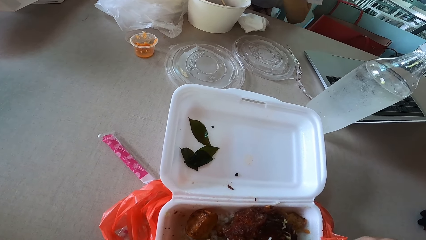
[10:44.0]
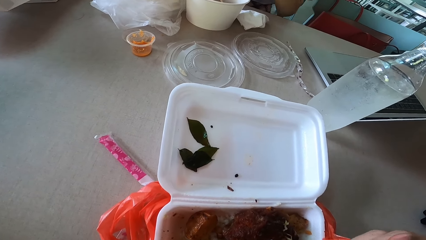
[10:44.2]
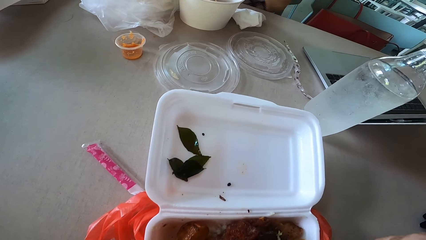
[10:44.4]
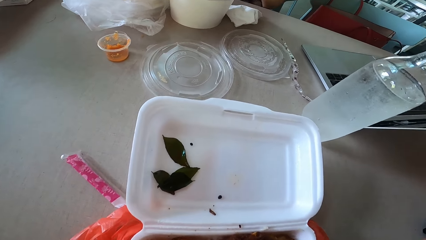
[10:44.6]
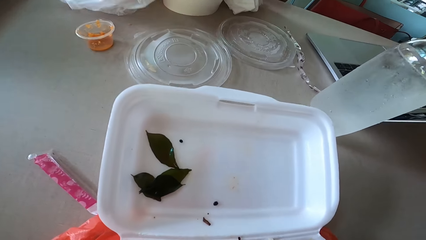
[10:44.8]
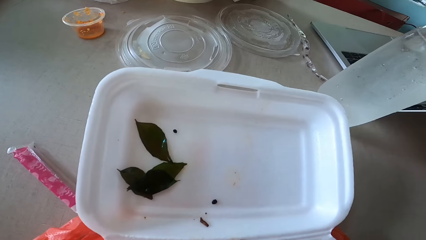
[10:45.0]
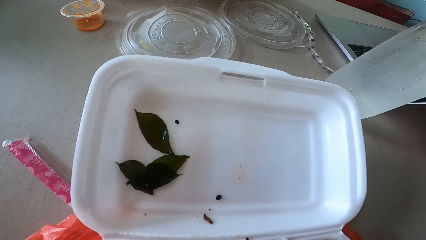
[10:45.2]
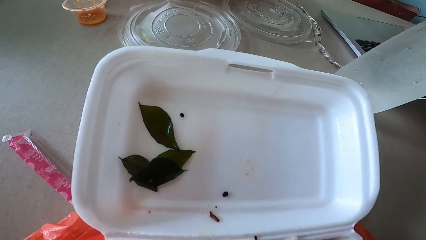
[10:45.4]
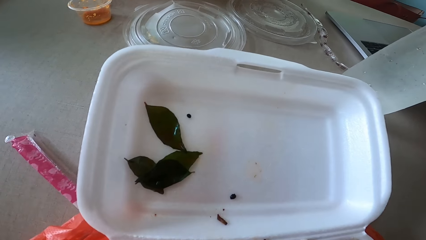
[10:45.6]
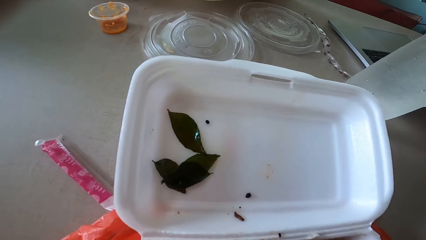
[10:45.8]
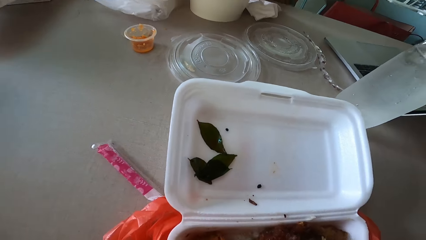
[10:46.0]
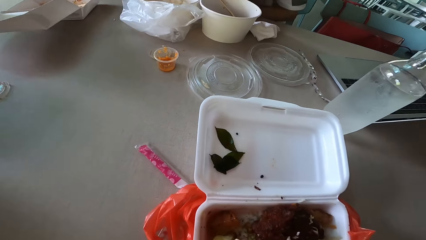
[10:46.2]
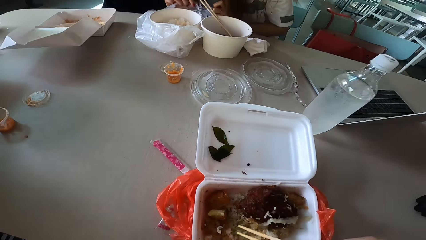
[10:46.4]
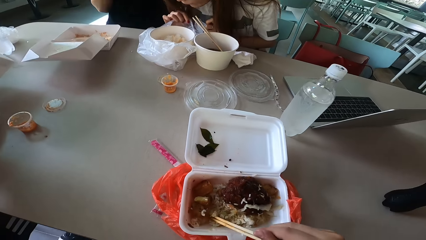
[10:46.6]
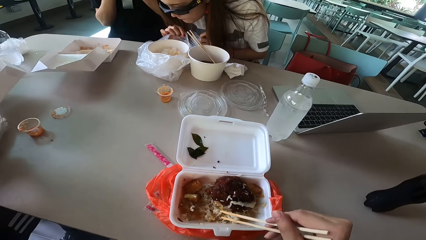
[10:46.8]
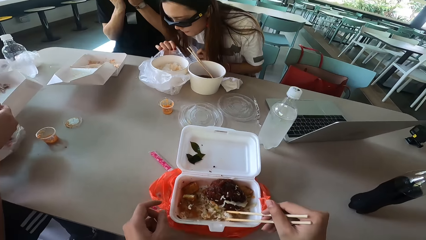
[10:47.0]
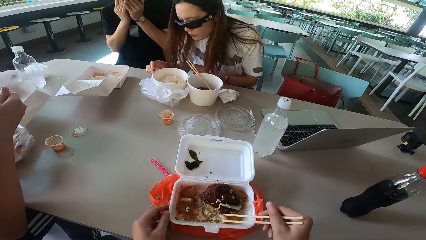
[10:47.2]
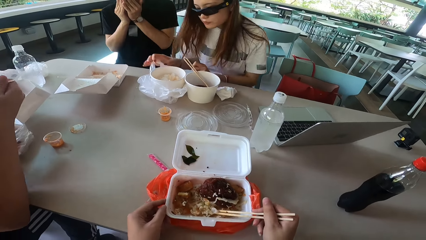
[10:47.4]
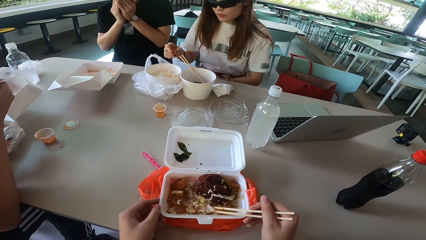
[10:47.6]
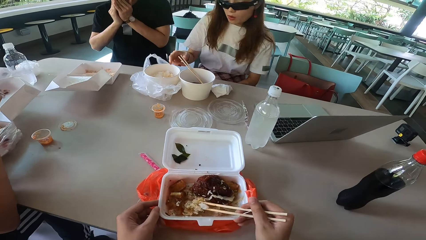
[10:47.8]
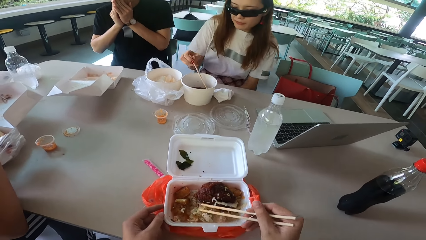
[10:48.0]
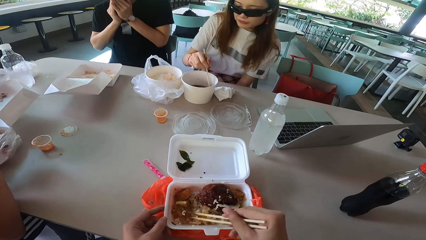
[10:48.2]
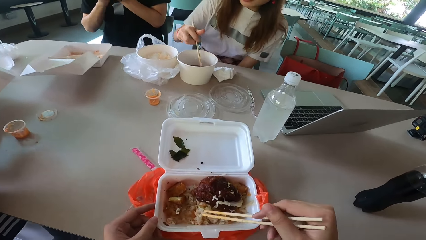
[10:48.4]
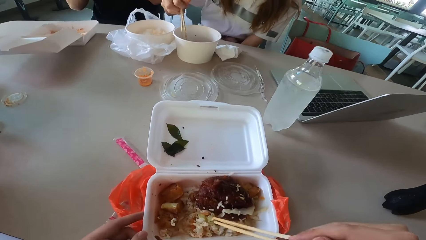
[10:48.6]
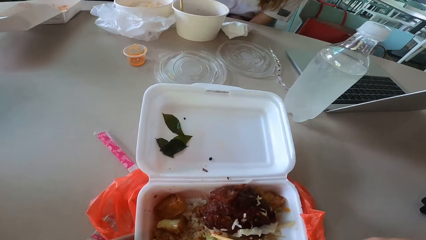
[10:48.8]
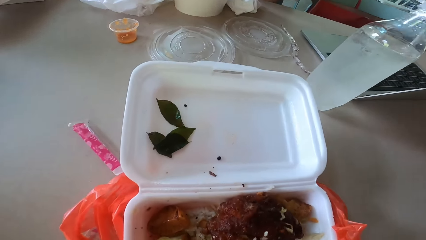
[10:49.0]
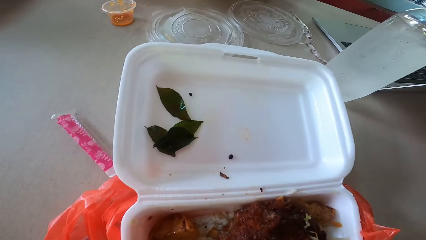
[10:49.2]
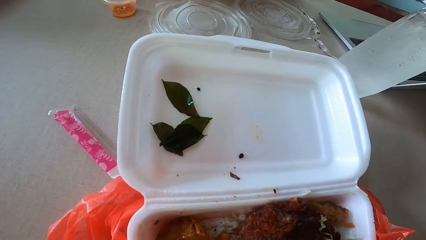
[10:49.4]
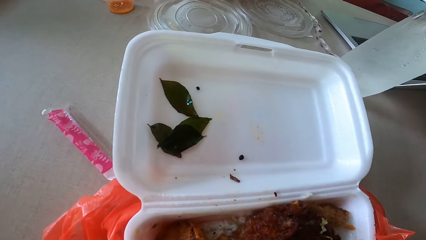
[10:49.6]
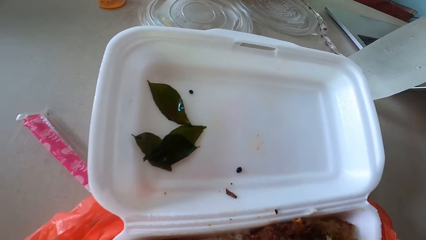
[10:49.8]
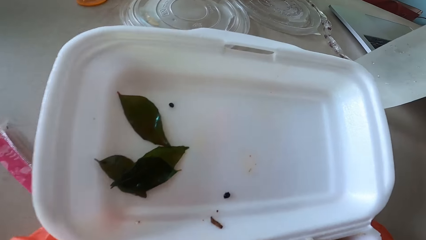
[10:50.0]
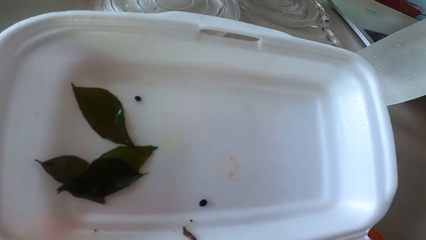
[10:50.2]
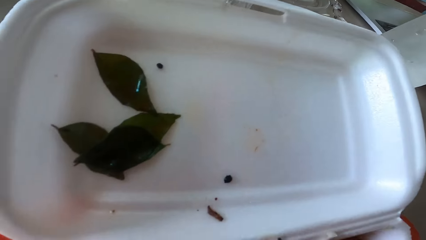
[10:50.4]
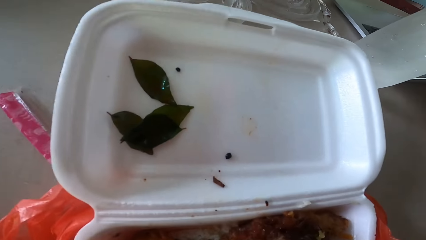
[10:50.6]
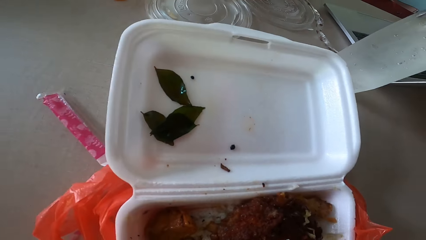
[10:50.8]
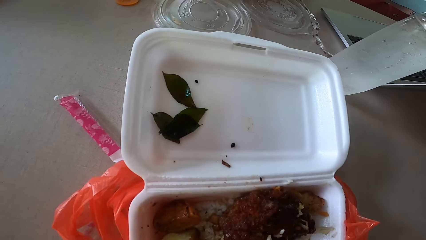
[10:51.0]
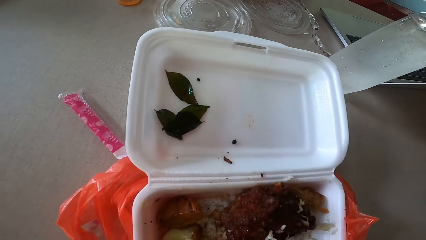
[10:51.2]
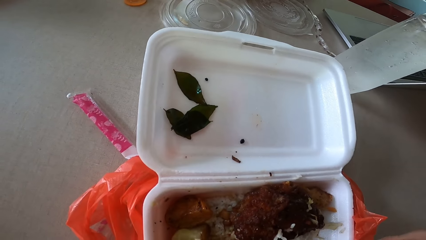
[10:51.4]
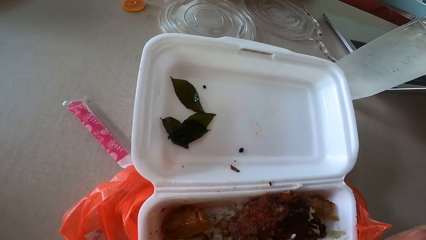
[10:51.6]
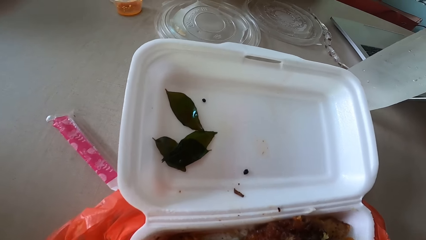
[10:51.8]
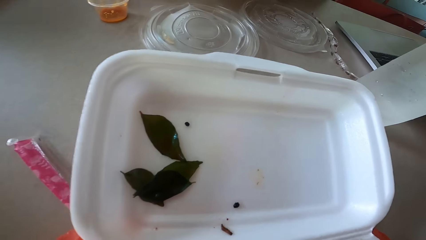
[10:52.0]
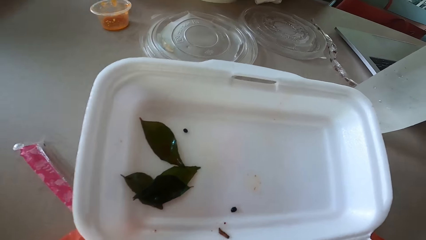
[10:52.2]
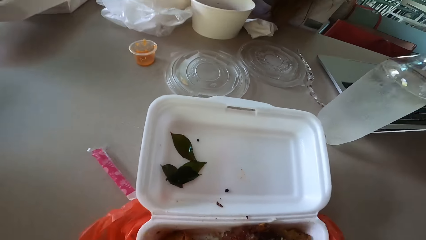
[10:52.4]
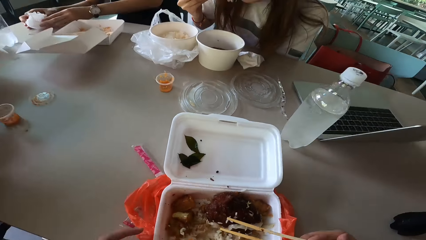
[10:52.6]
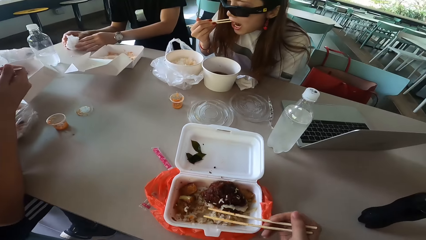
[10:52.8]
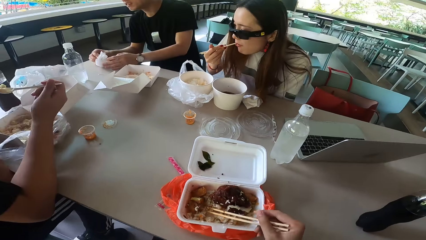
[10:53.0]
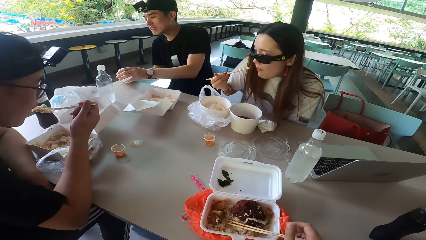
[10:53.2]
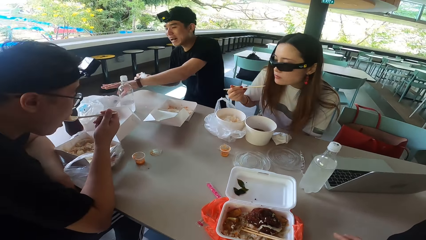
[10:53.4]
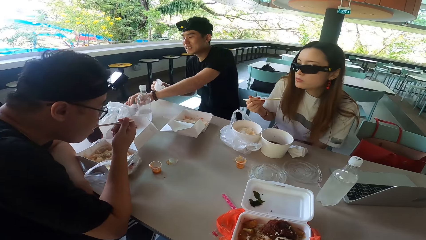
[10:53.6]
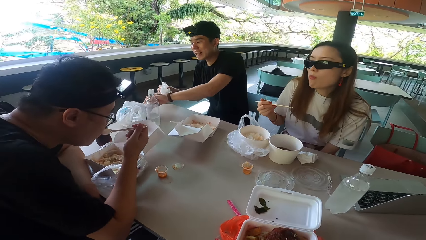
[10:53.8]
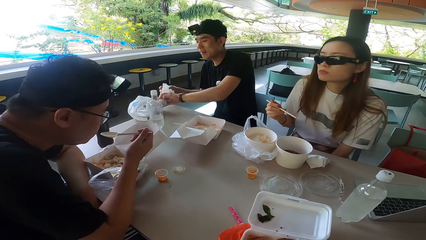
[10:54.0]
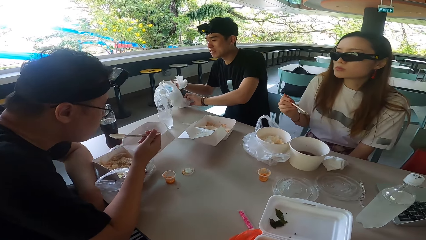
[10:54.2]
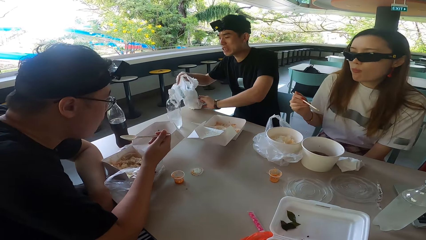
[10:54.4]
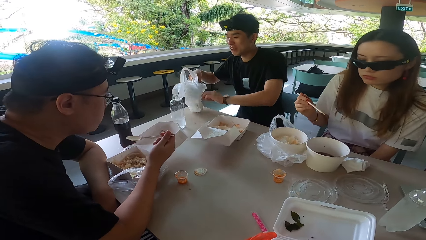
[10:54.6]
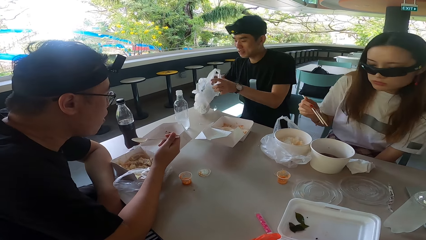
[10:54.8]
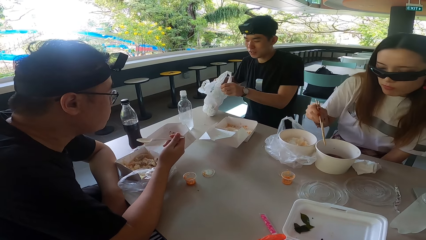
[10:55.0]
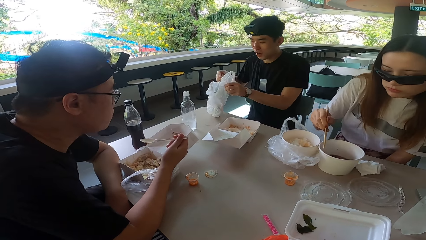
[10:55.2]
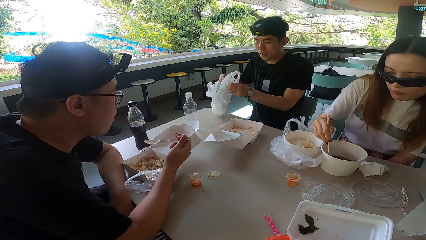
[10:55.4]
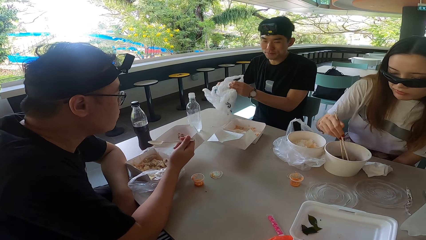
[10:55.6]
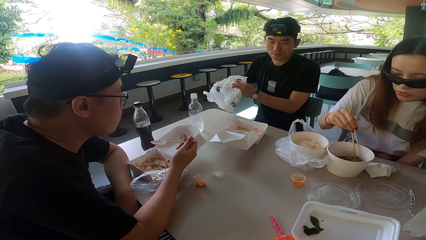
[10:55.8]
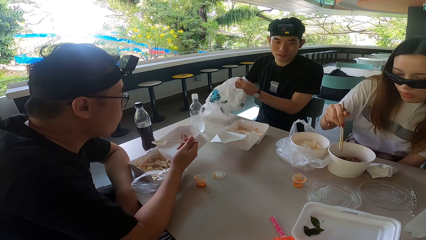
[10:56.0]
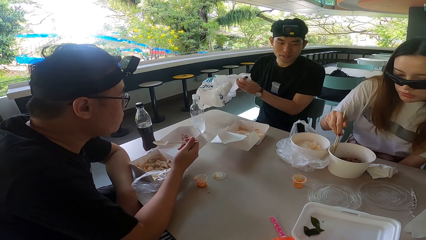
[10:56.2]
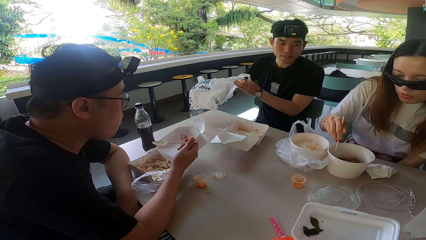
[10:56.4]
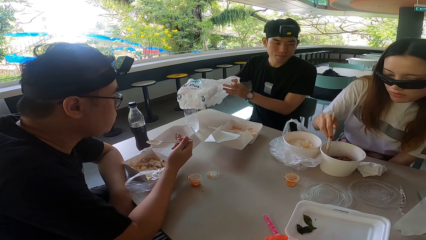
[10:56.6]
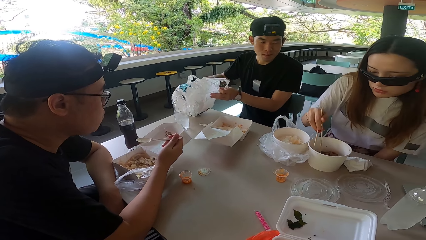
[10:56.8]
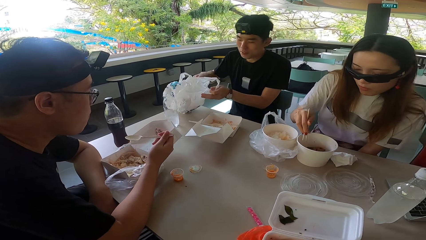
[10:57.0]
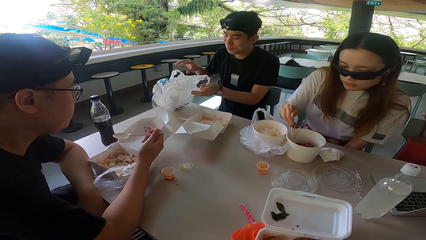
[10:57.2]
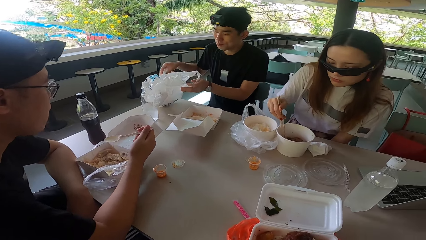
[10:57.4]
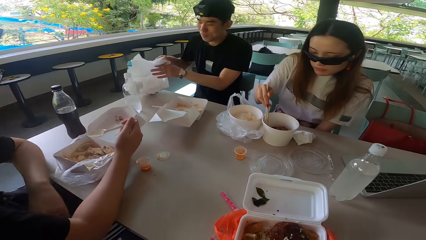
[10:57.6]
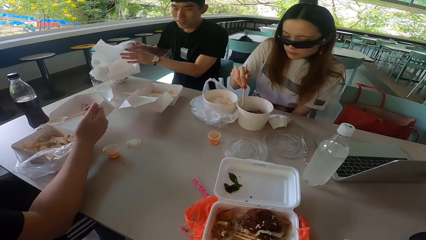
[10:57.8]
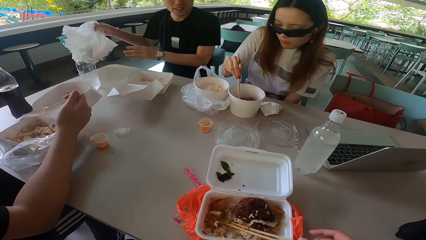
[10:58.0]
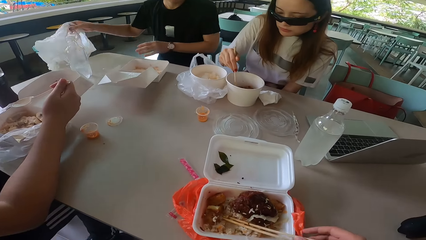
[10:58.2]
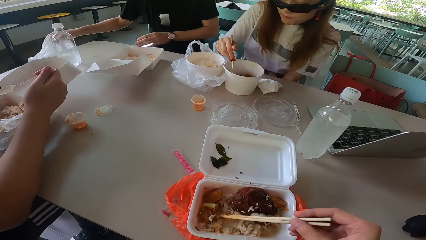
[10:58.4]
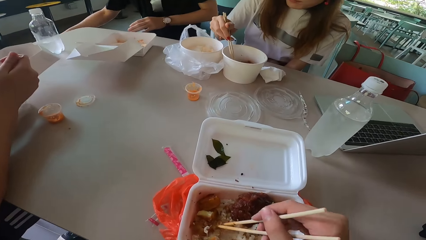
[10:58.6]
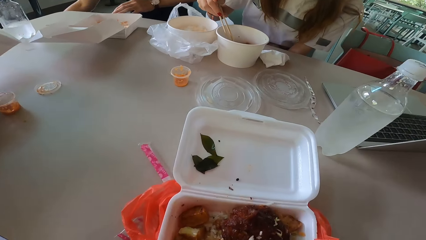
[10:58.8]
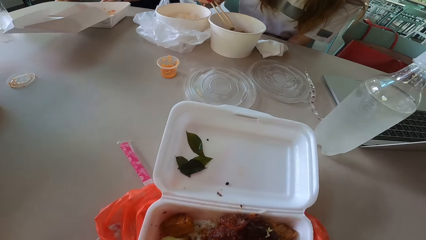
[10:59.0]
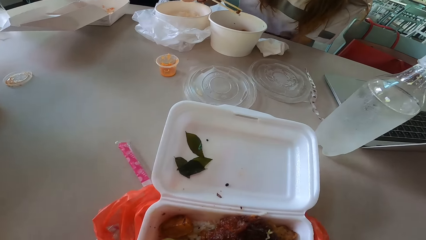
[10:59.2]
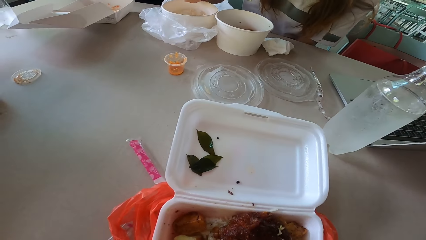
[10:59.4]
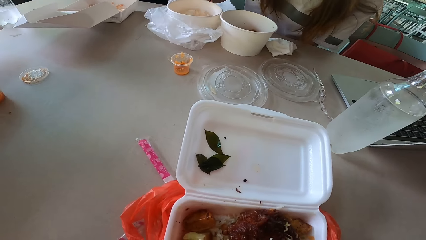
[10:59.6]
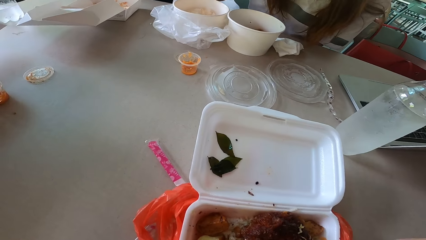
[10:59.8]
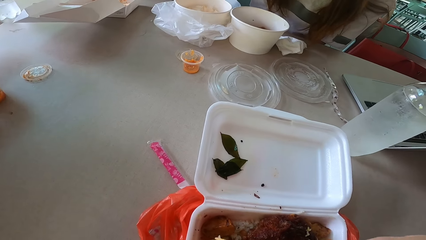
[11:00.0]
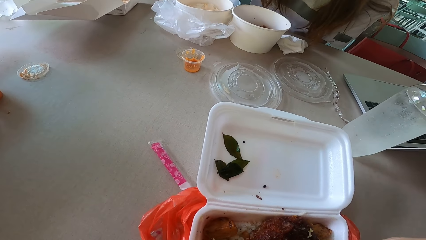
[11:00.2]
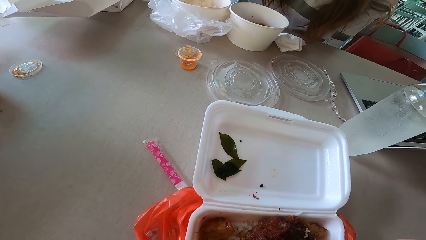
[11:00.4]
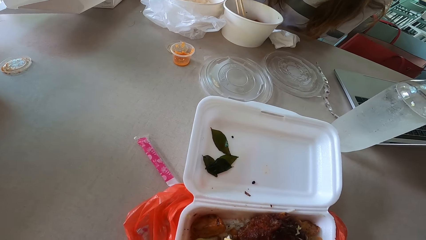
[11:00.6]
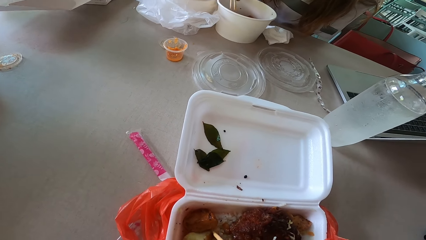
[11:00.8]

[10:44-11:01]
A lady raises her hand. The camera wearer touches a food container. The lady holds chopsticks and sits upright. A man eats something. The camera wearer stirs rice with a chopstick. Another man puts his hands together near the nose. The lady mixes something. The camera wearer looks around. The other man picks up a serviette or paper. The lady eats something. The other man pulls a polythene bag or plastic paper. The lady sits upright. The first man eats something. The other man holds the polythene bag, opens the plastic paper, and puts the serviette in the polythene bag. The lady moves something. The other man turns left, lifts his hand, turns forward, puts the polythene down, folds the paper, and puts the paper aside. The camera wearer stirs the rice with a chopstick. The lady picks something with a chopstick and eats something.
